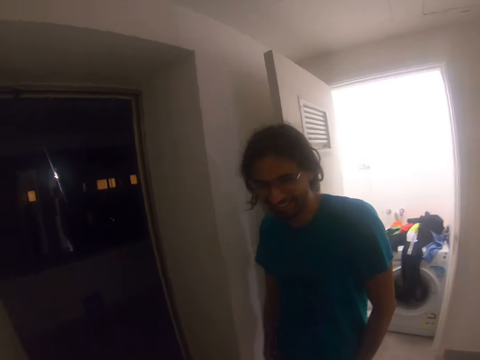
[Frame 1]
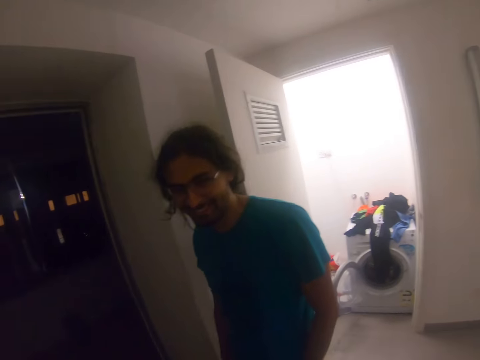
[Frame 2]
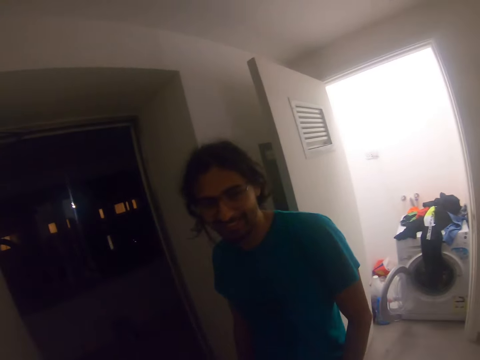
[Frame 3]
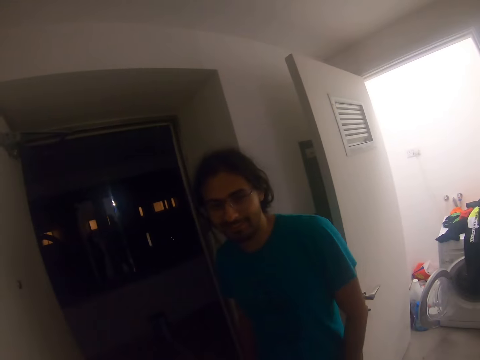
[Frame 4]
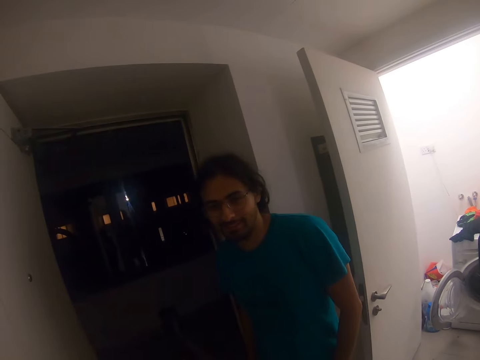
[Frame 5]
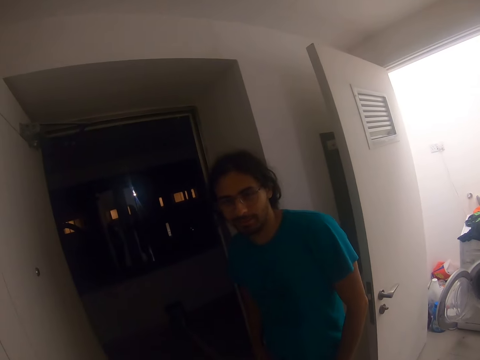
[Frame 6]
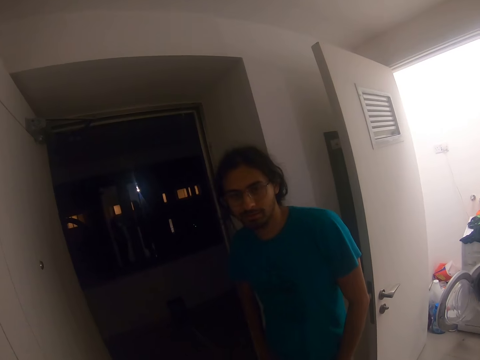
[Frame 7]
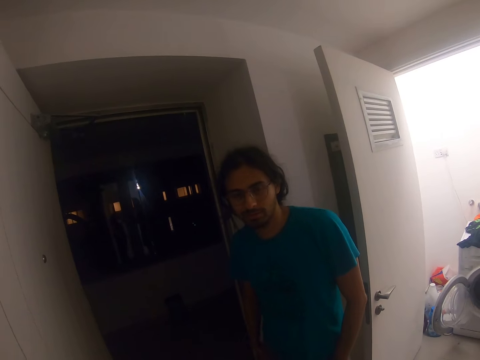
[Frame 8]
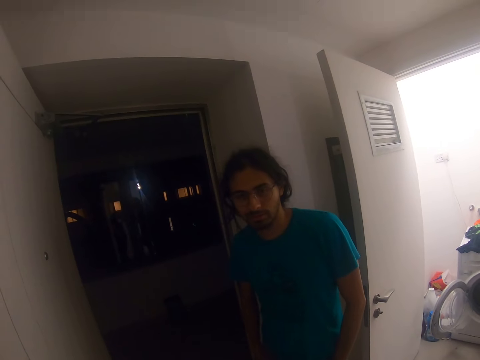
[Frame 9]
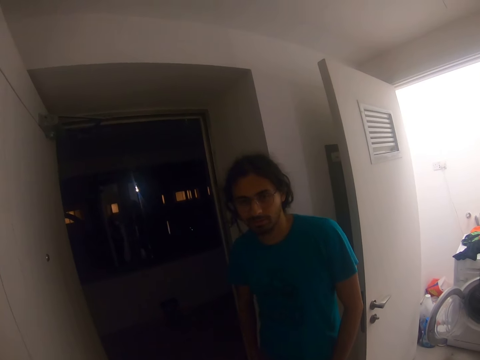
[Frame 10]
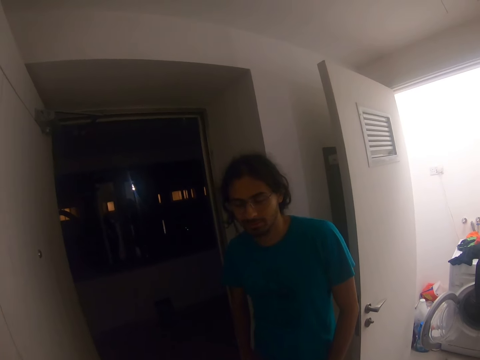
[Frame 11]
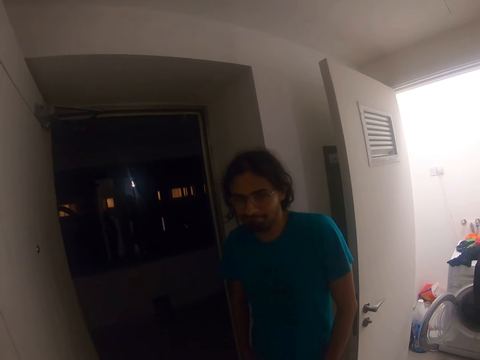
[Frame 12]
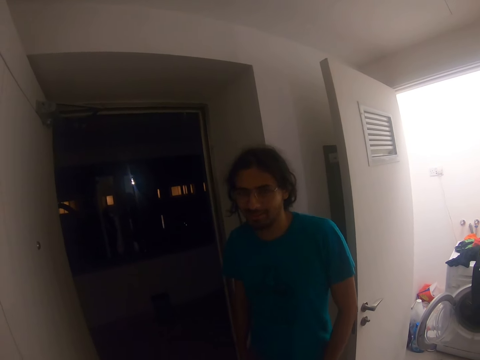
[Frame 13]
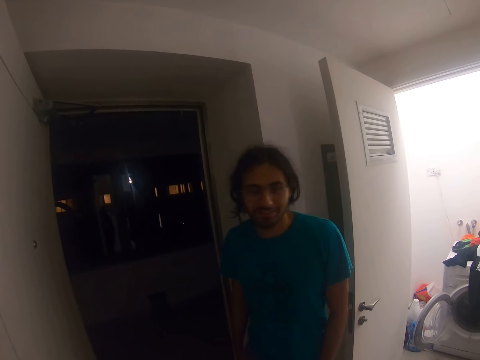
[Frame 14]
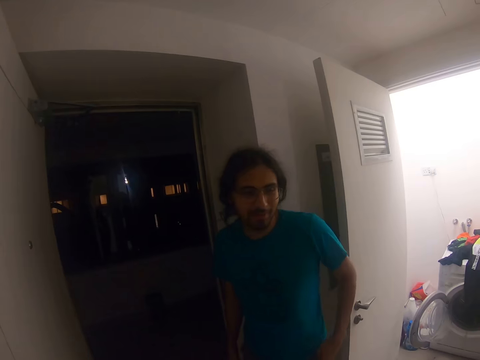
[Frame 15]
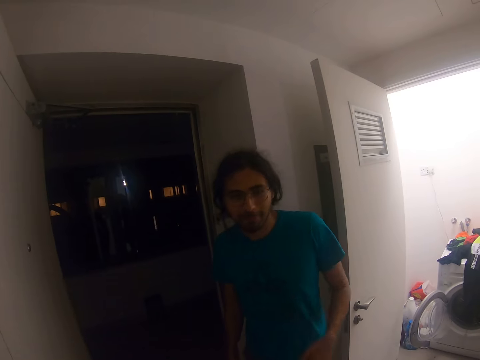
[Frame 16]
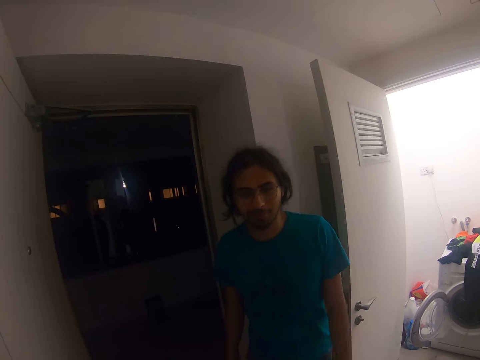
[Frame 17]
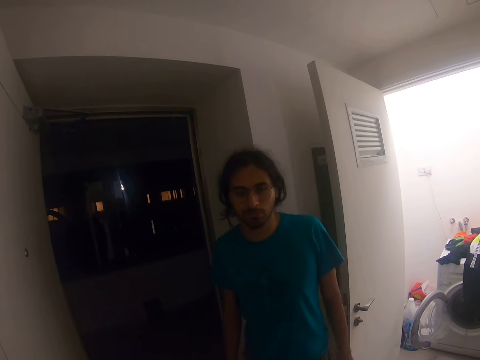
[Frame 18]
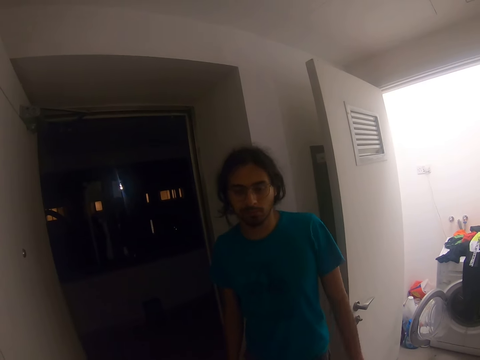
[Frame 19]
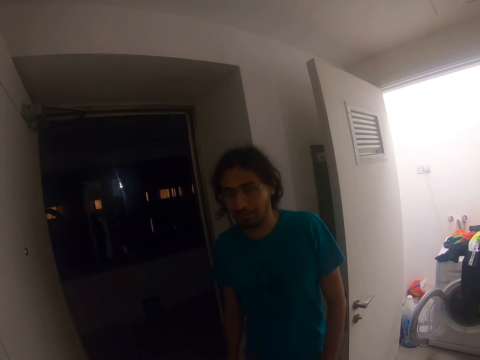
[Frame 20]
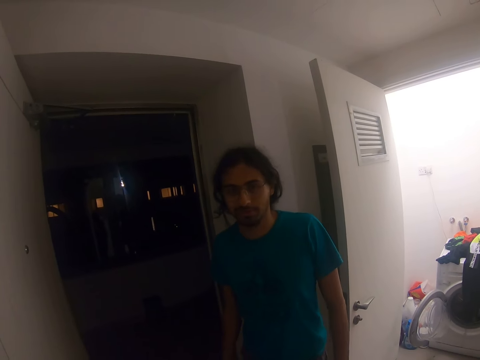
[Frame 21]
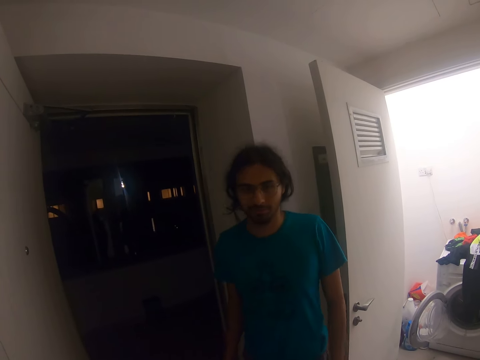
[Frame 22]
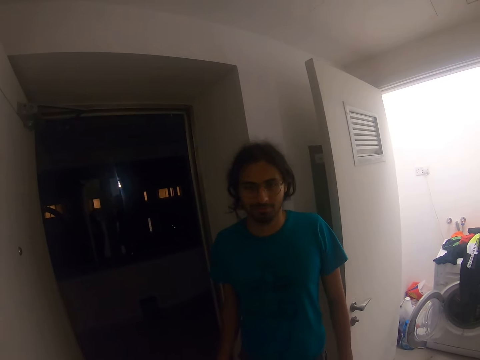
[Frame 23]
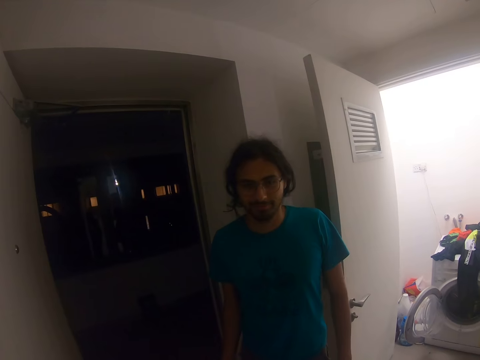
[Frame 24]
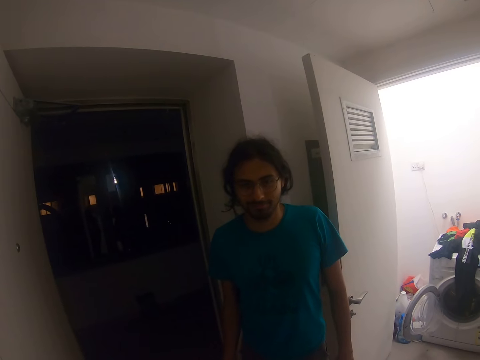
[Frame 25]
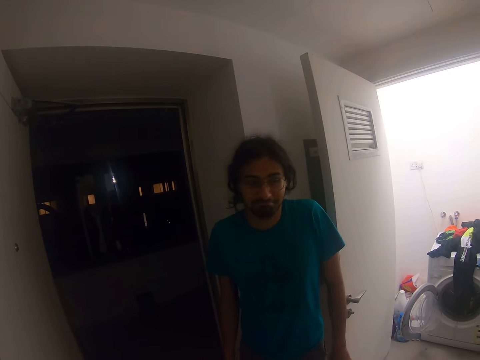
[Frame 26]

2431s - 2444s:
The camera wearer looks around.

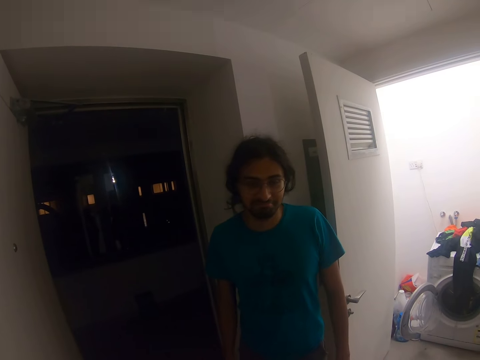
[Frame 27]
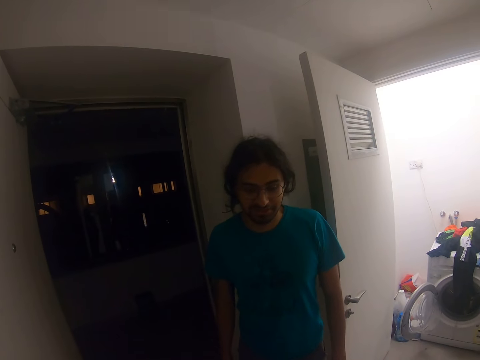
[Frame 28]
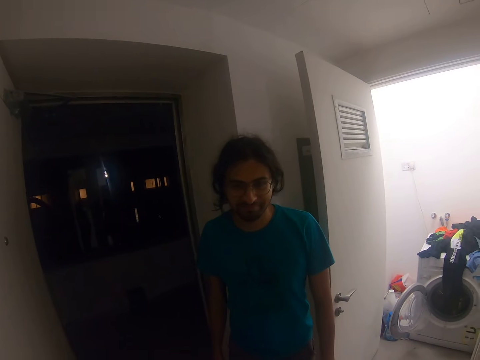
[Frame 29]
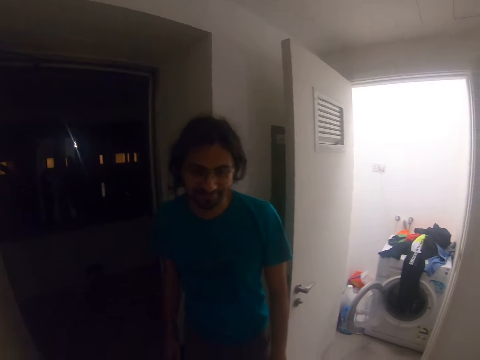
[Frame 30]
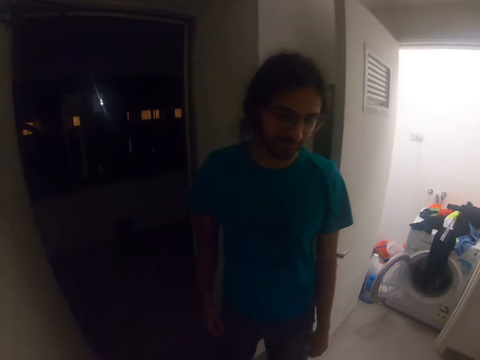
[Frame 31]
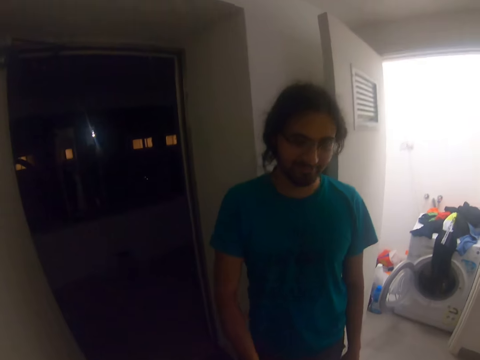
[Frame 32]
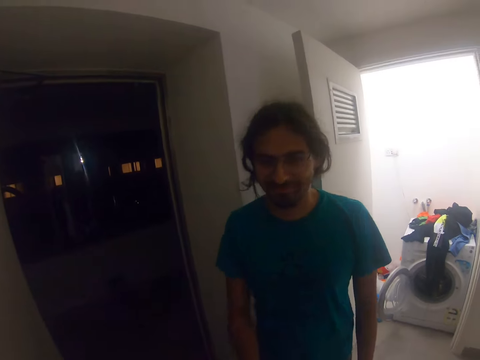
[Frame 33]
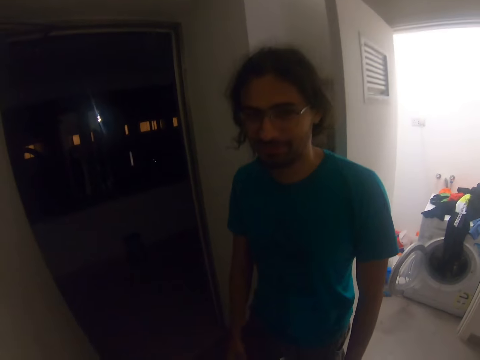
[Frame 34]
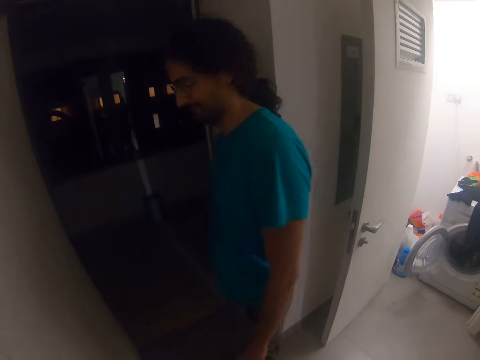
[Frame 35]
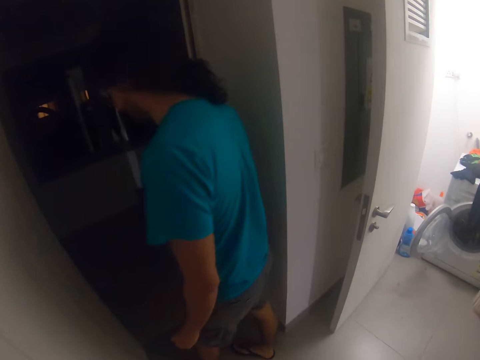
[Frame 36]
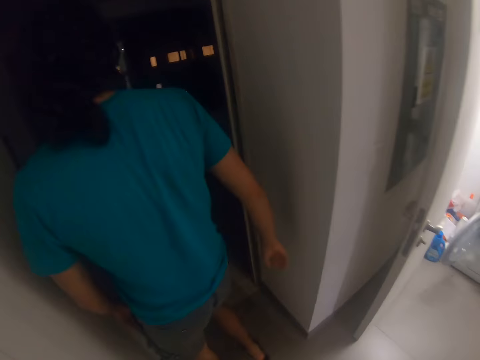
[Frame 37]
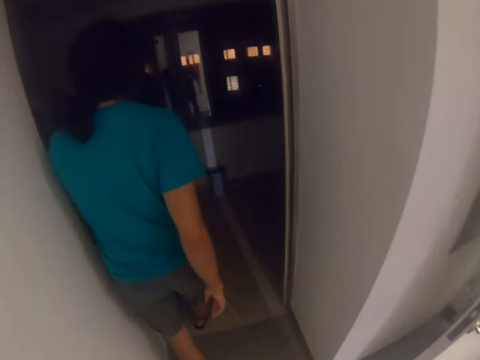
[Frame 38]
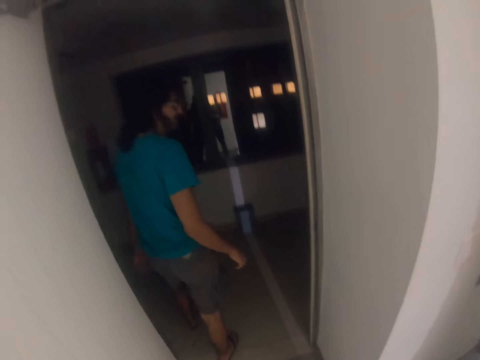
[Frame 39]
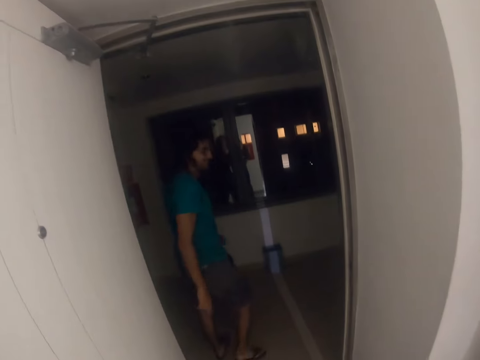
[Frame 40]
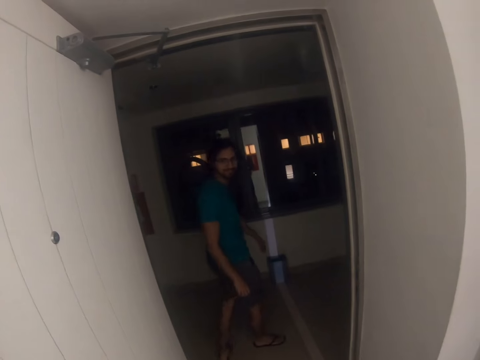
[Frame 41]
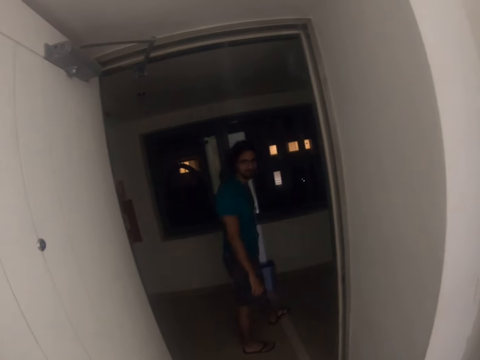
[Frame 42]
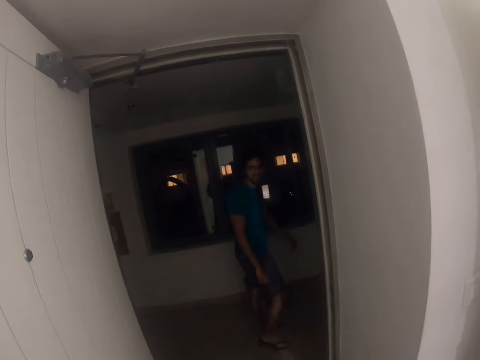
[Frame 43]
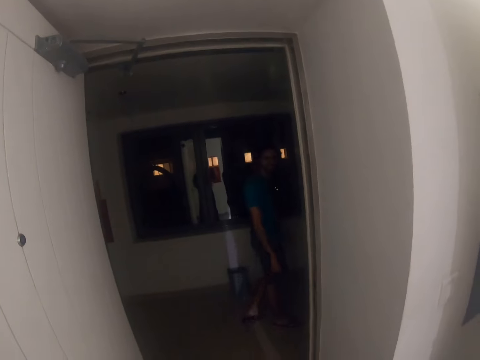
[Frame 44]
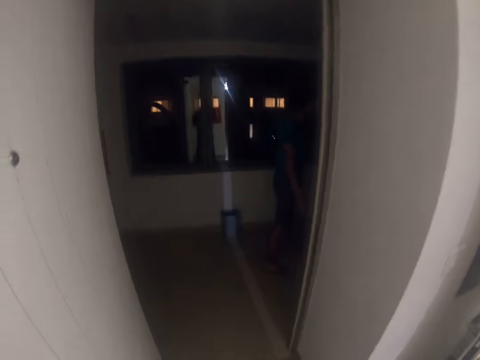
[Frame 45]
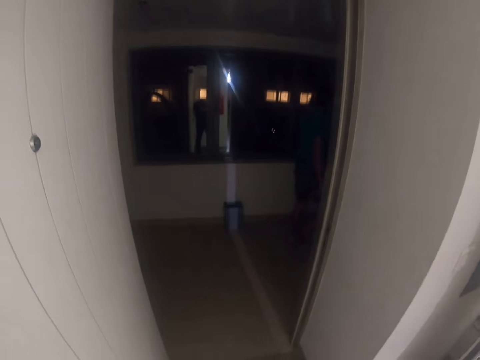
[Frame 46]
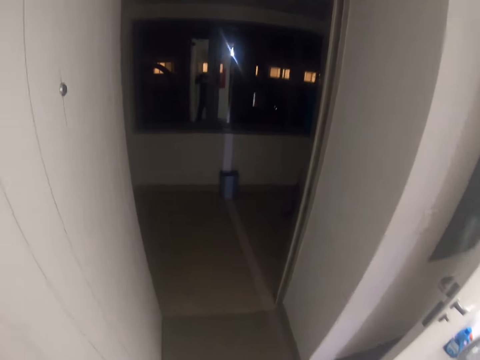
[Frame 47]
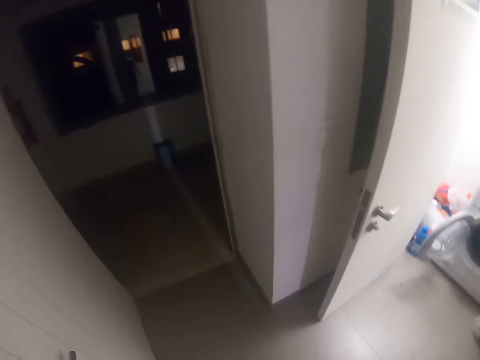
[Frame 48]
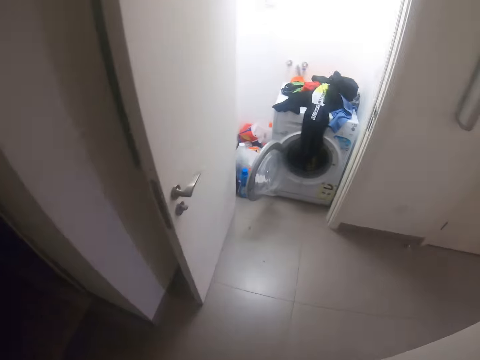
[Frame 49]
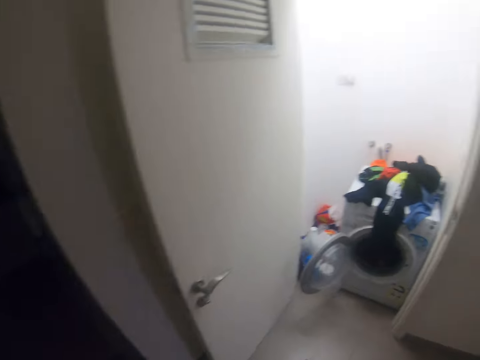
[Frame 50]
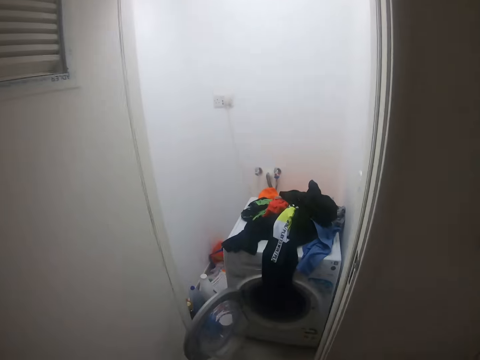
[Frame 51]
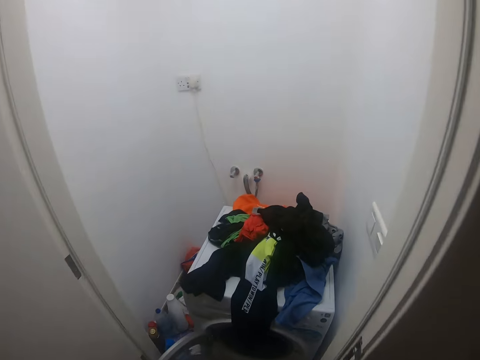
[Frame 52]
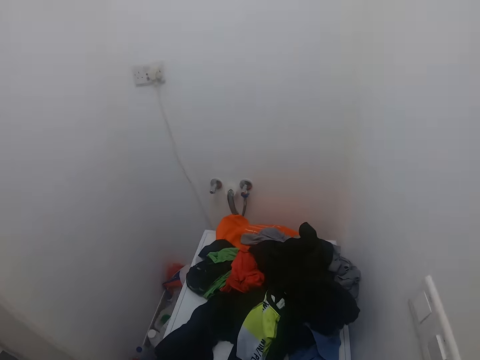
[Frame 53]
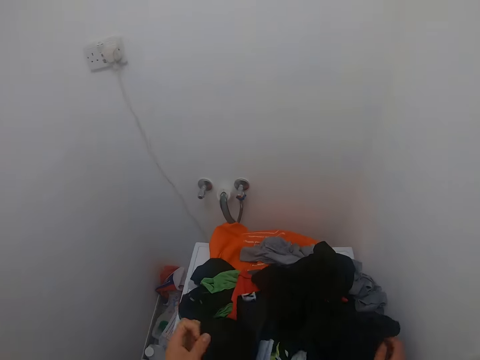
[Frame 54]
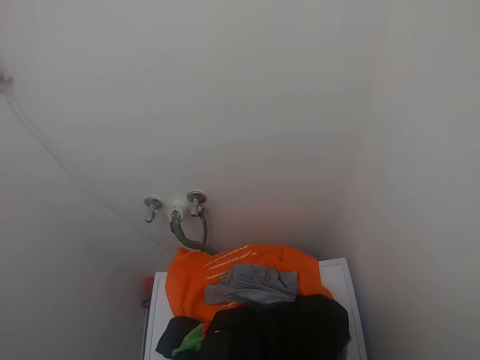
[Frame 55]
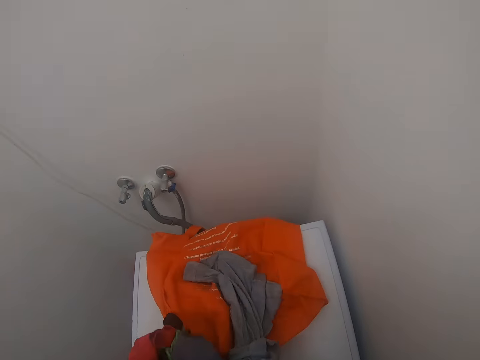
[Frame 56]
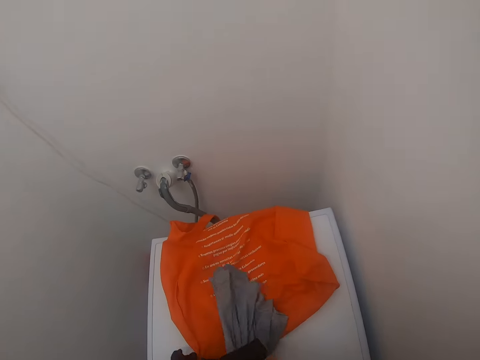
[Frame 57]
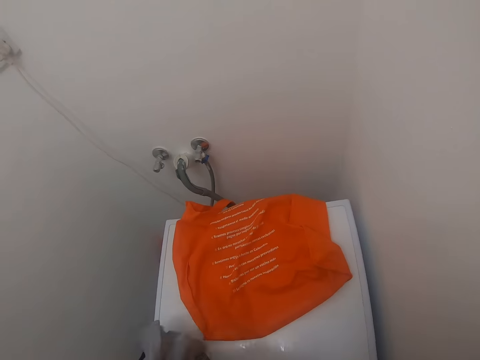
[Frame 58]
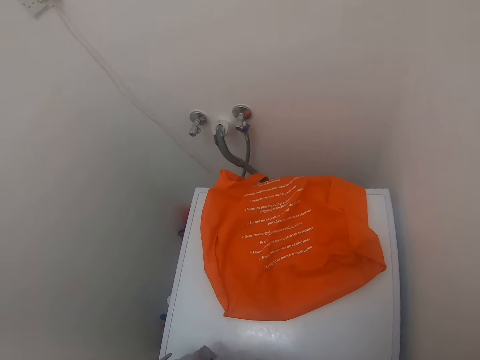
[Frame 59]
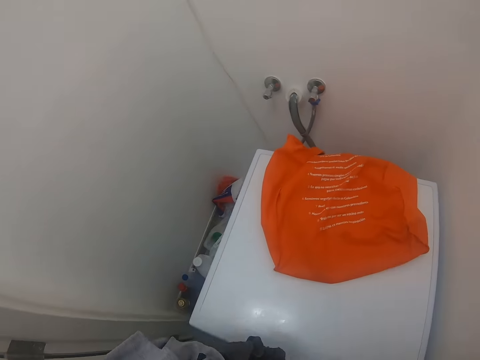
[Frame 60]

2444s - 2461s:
A man shakes hands with the camera wearer. The man walks on the floor and leaves through the door. The camera wearer looks around. They walk towards a heap of clothes. They pick the clothes from the washing machine.
